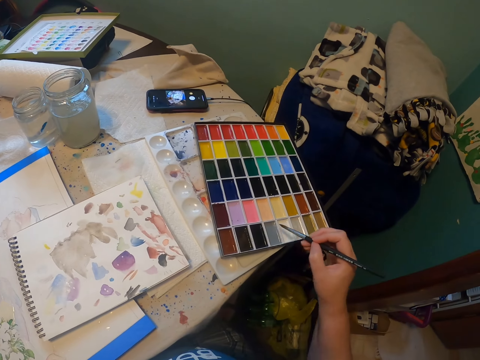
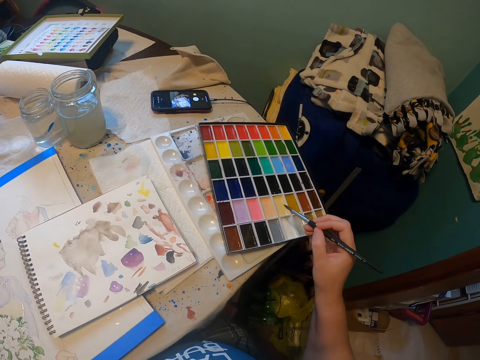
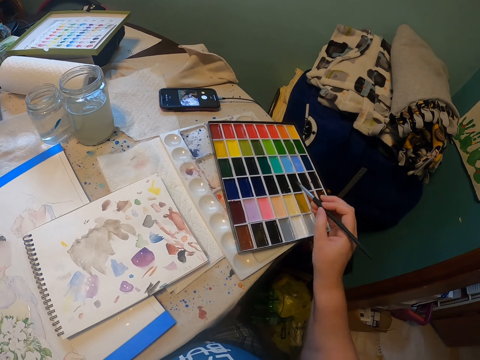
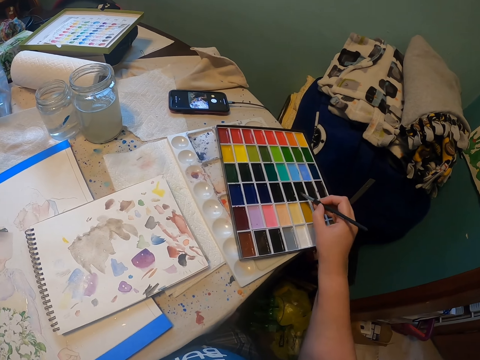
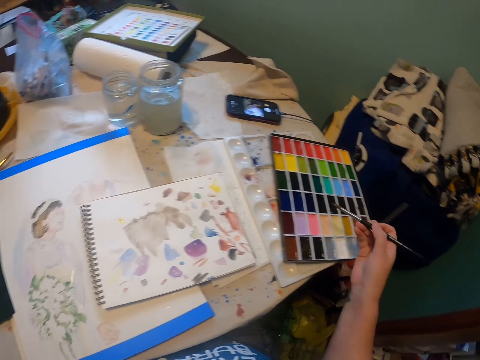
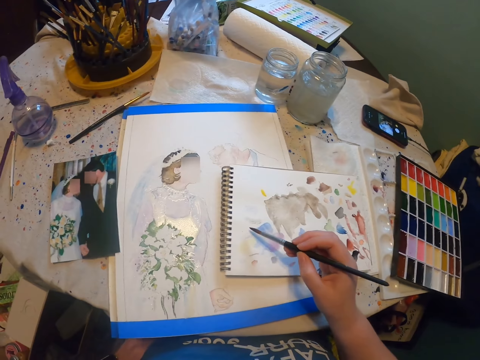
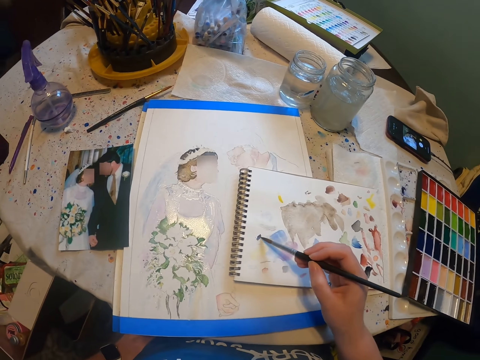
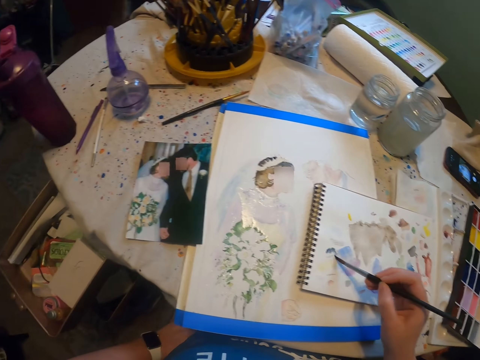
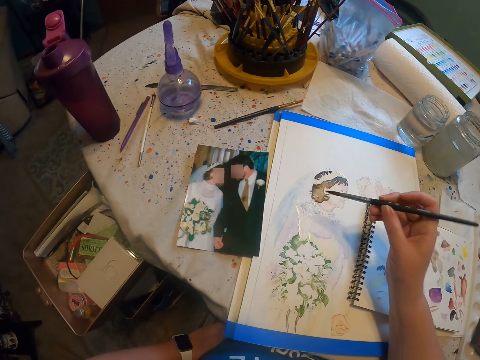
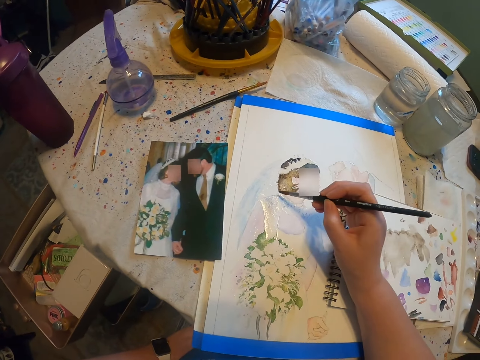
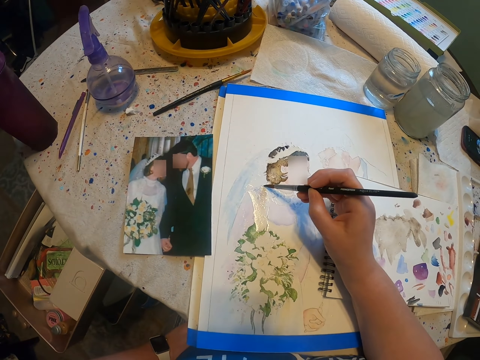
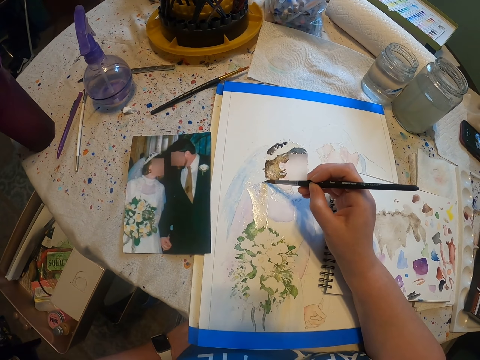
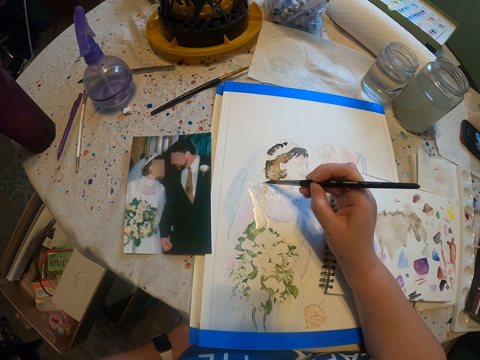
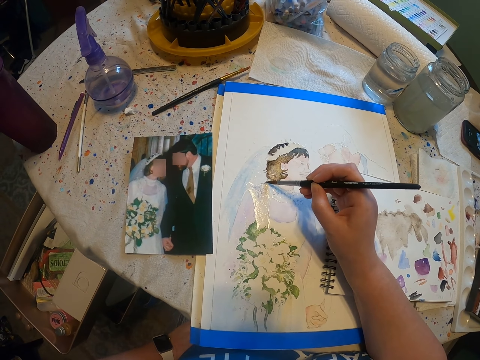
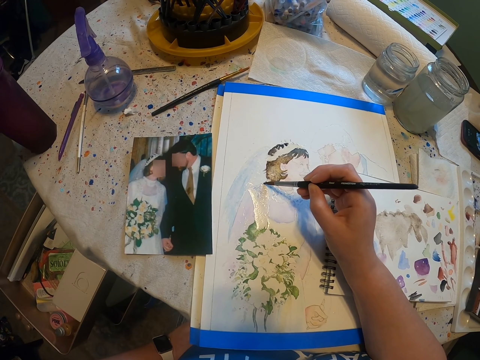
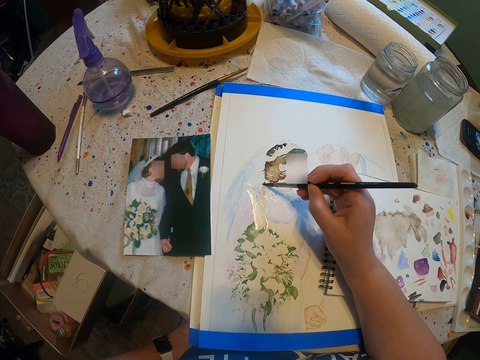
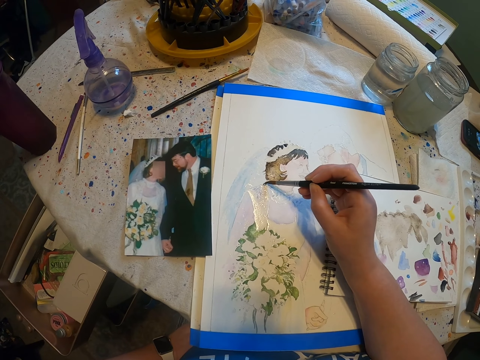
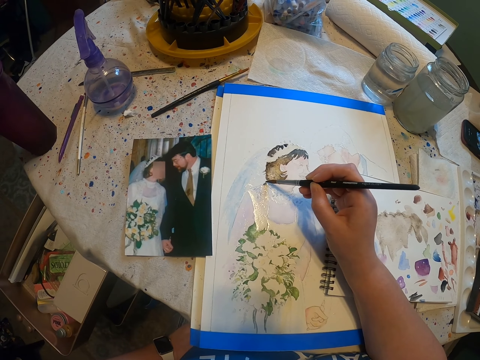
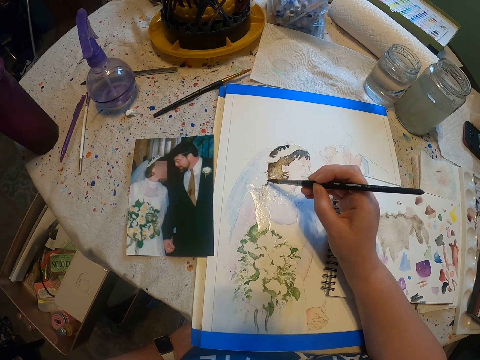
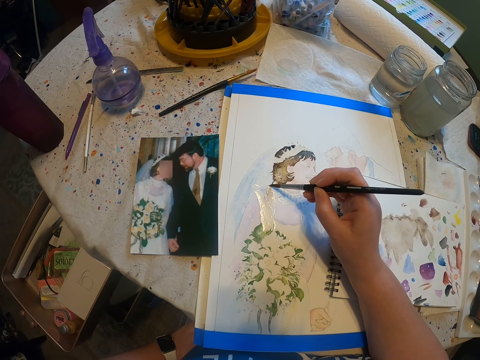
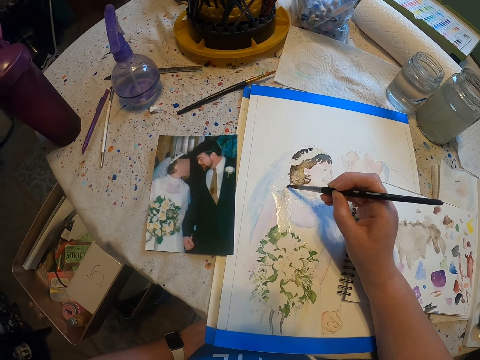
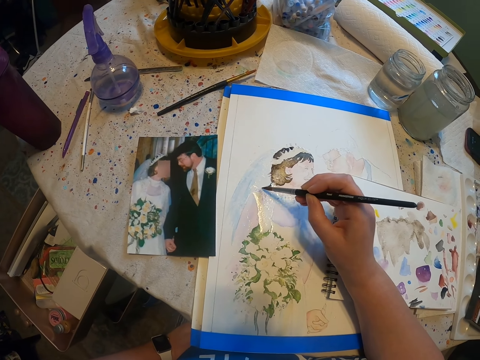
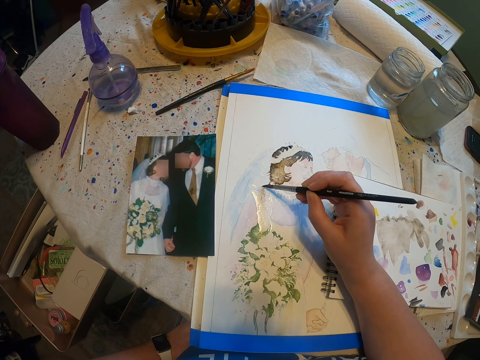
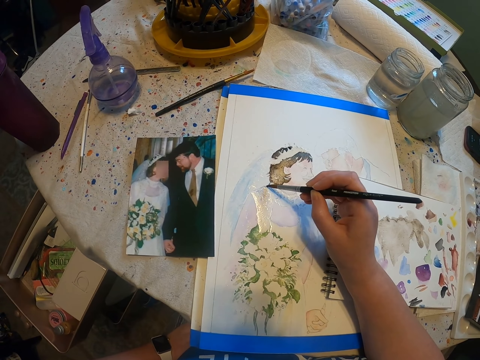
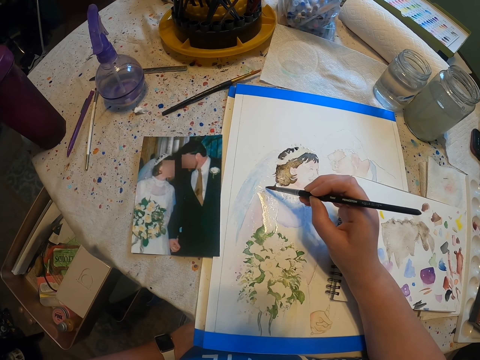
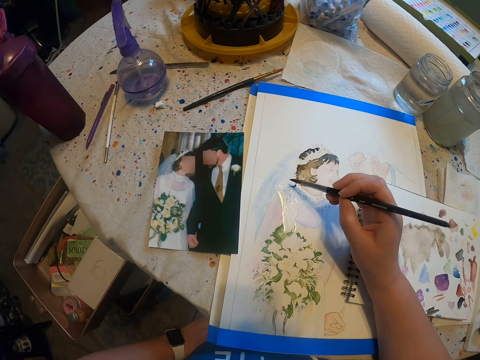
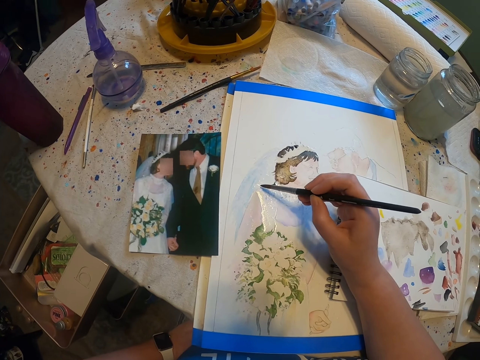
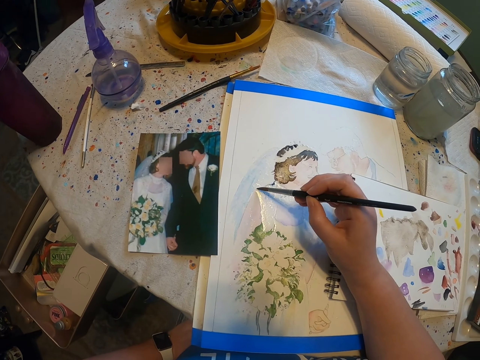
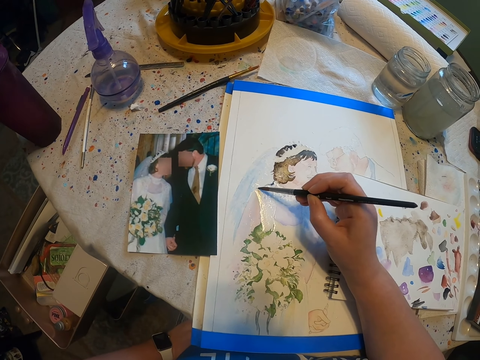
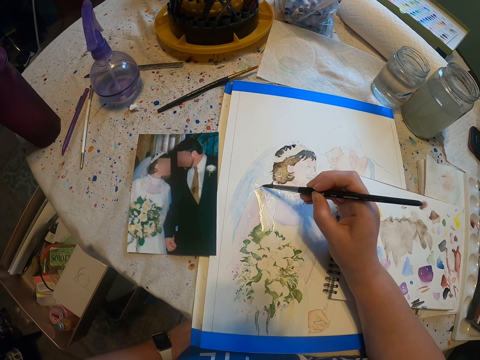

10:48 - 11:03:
The camera wearer scoops paint from a paint pallet. They spread paint on a book. They paint a craft paper with a paint brush.

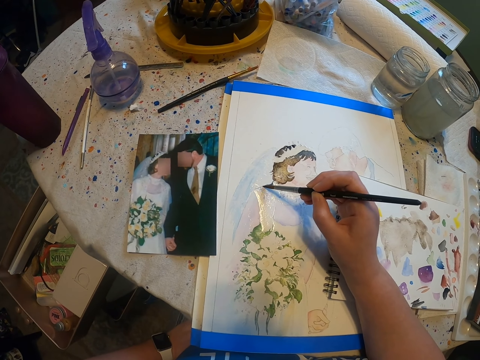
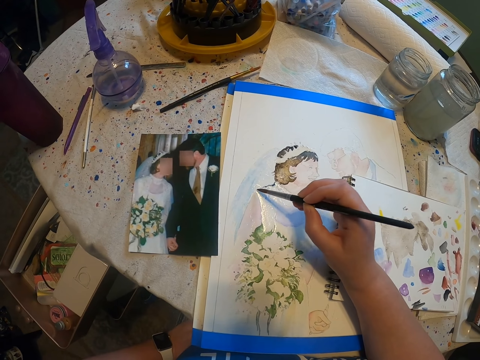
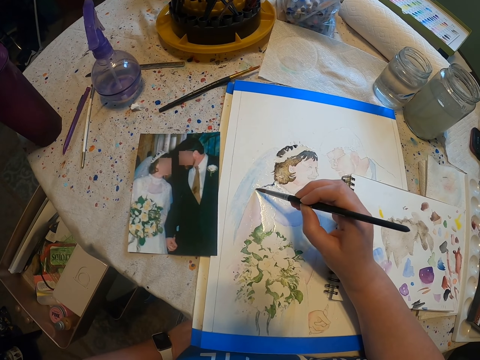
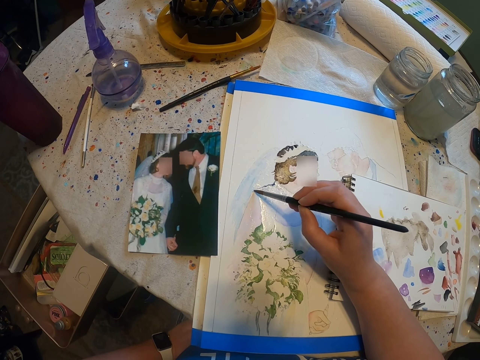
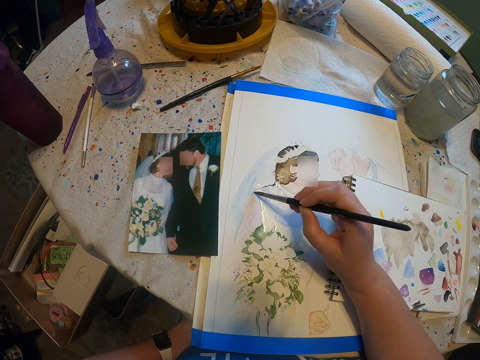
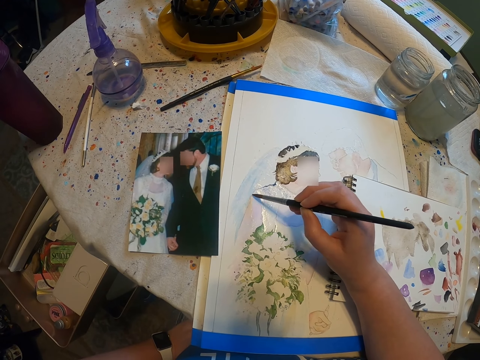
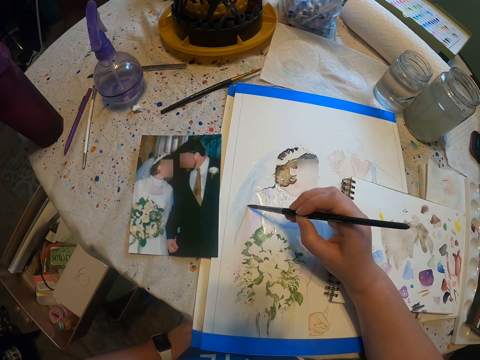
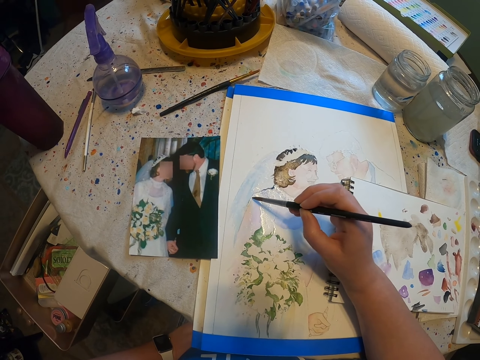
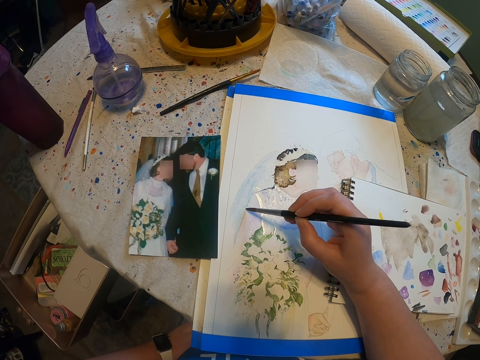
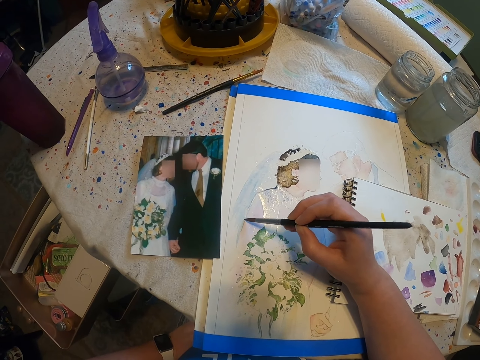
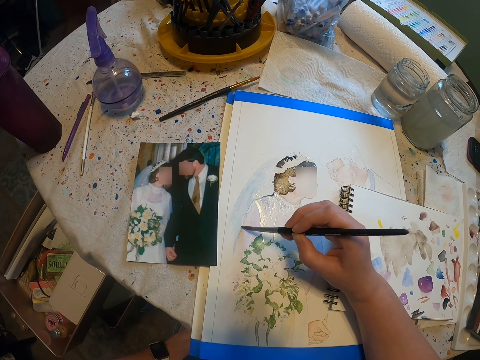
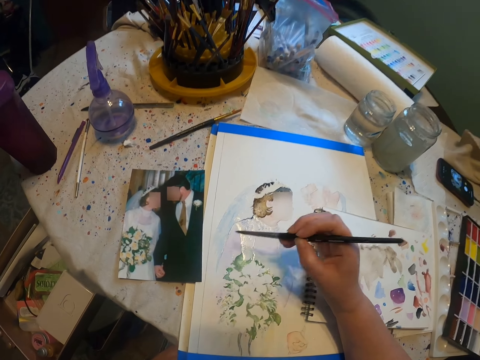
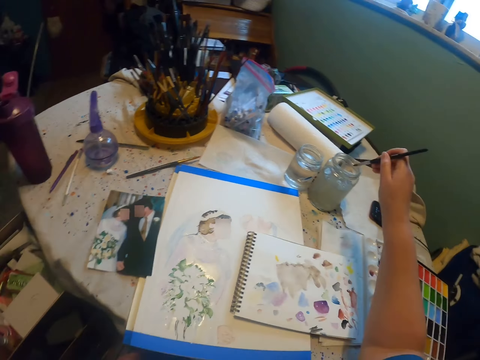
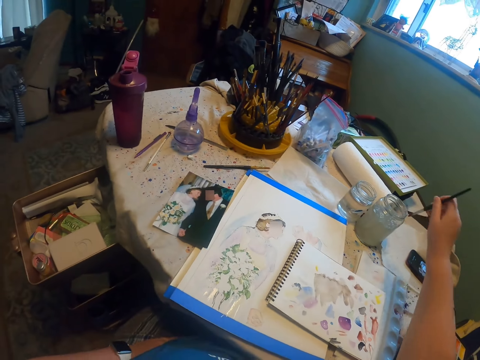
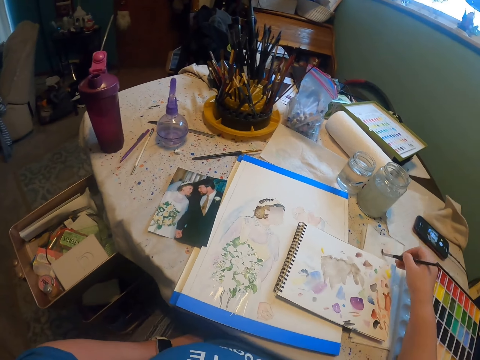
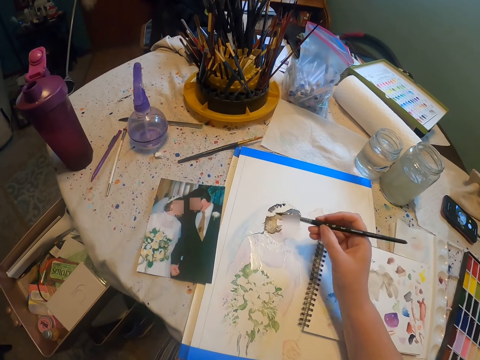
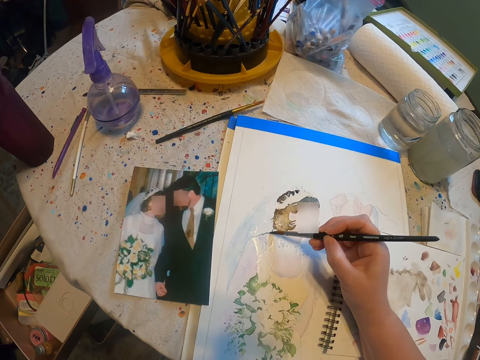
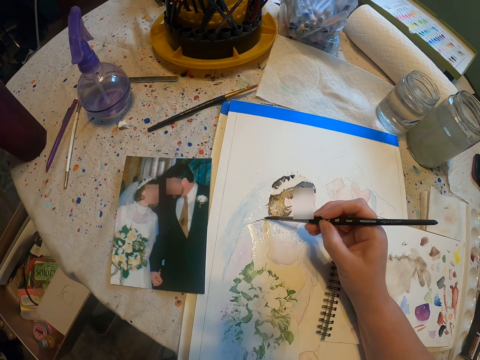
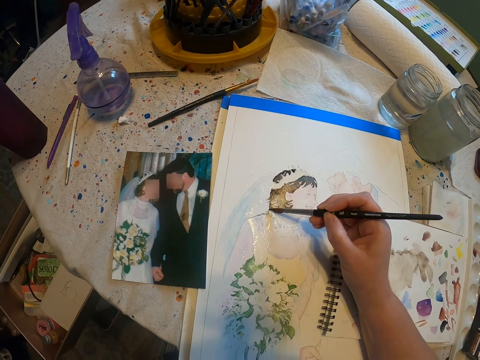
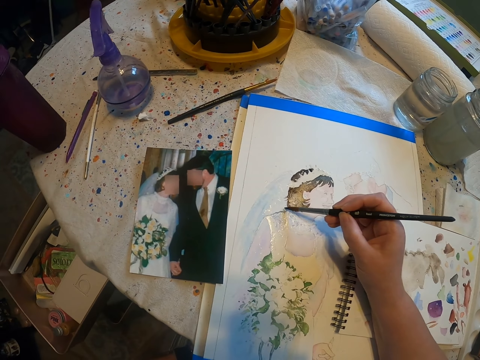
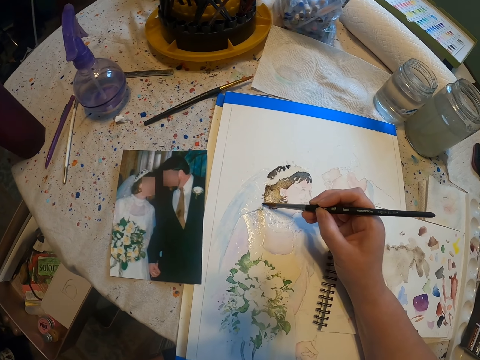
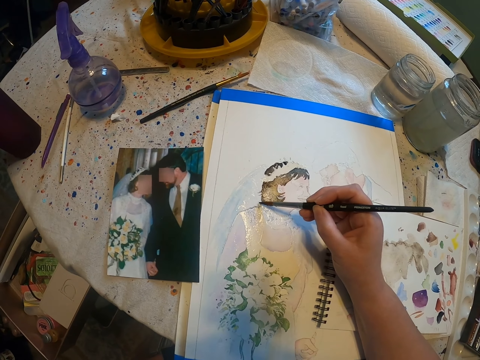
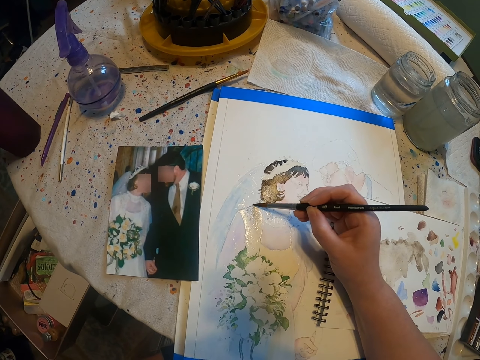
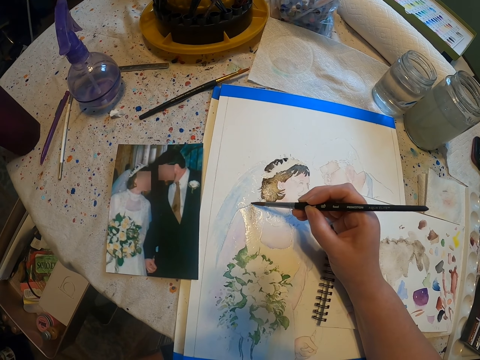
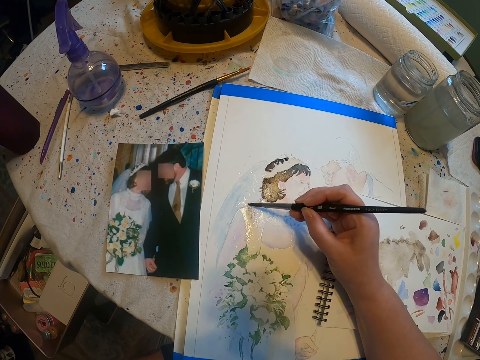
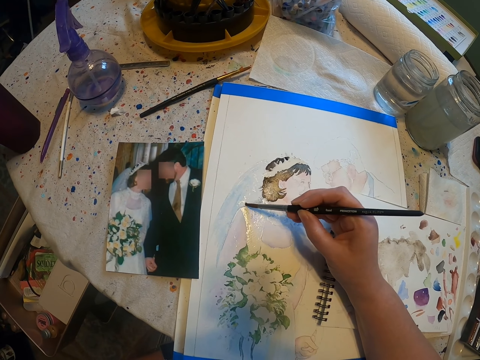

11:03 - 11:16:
The camera wearer rinses a paint brush in a tin. They wipe the paint brush on a tissue paper. They paint a craft paper with the paint brush.
